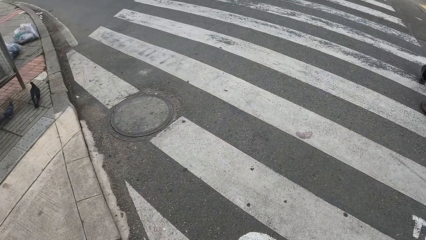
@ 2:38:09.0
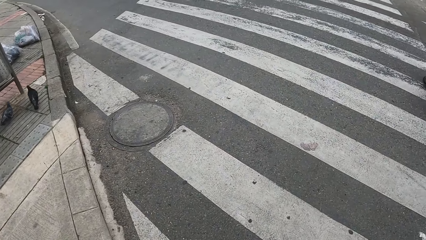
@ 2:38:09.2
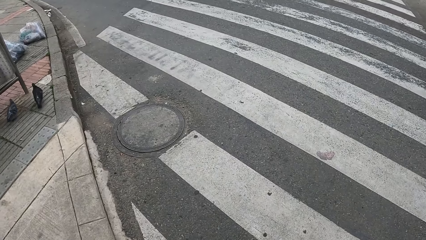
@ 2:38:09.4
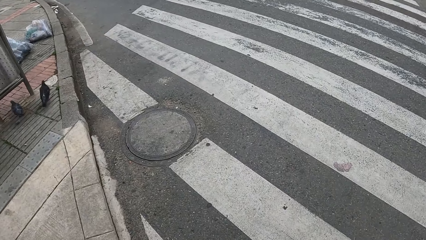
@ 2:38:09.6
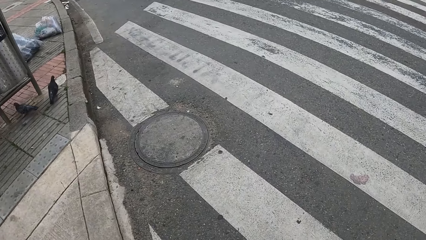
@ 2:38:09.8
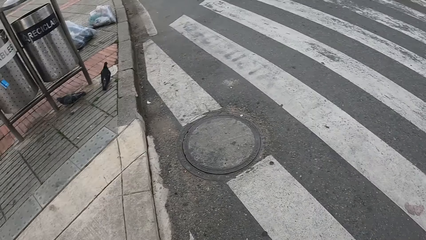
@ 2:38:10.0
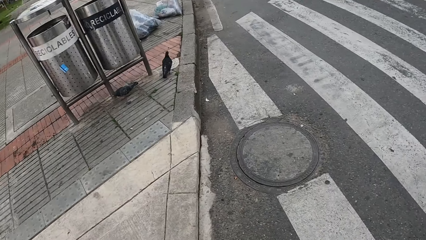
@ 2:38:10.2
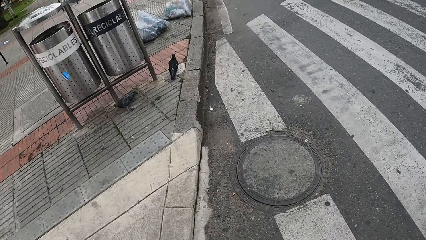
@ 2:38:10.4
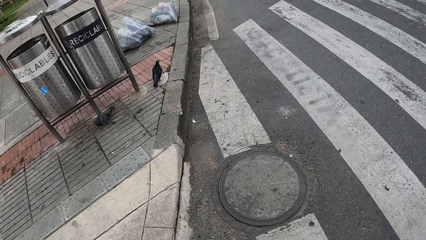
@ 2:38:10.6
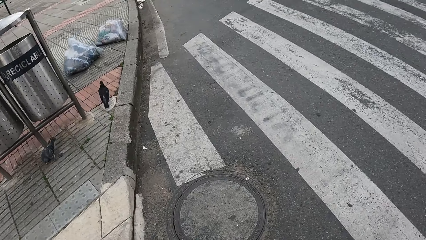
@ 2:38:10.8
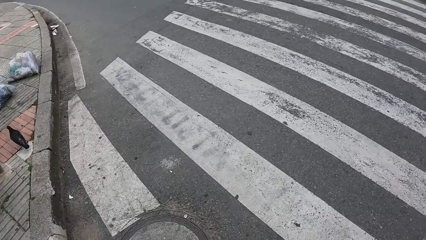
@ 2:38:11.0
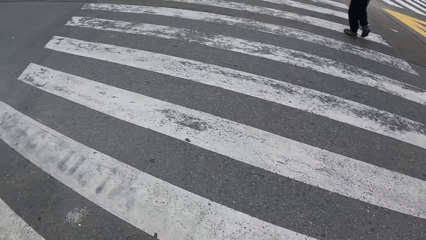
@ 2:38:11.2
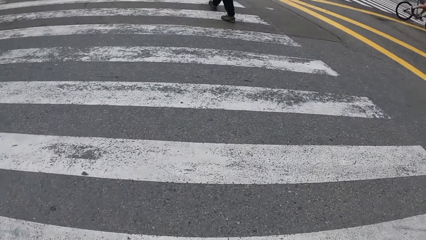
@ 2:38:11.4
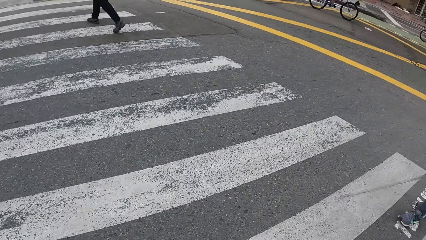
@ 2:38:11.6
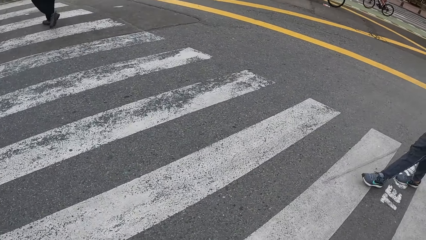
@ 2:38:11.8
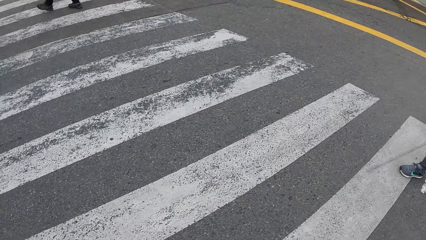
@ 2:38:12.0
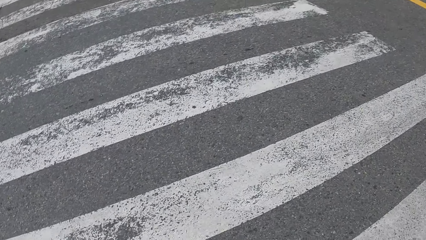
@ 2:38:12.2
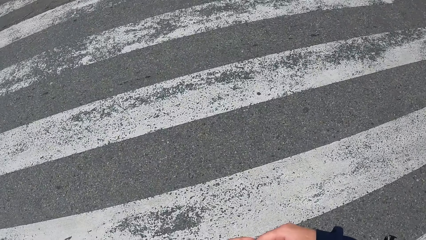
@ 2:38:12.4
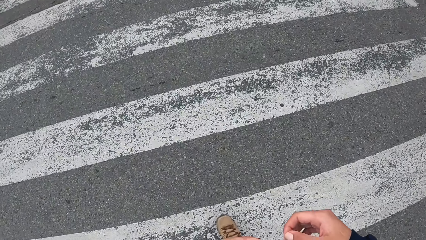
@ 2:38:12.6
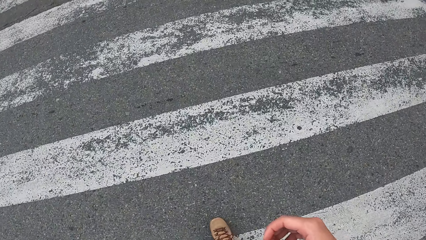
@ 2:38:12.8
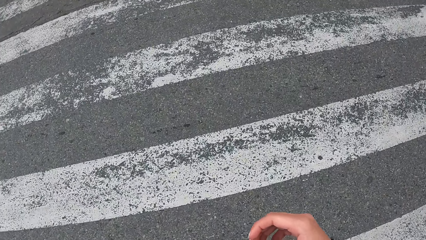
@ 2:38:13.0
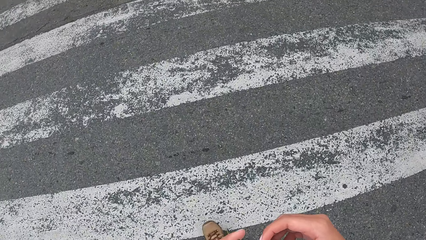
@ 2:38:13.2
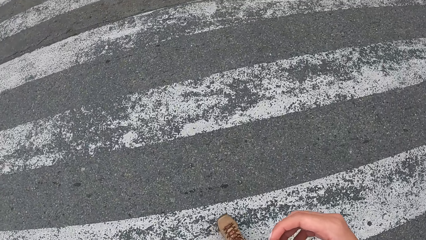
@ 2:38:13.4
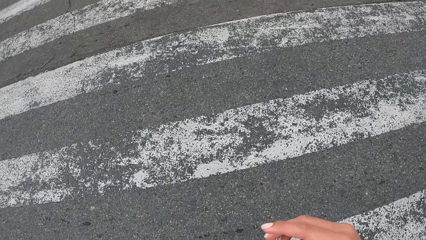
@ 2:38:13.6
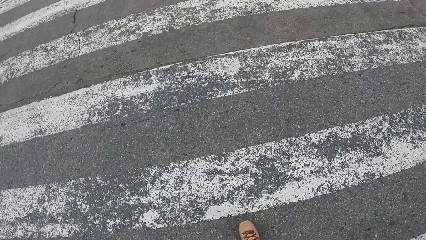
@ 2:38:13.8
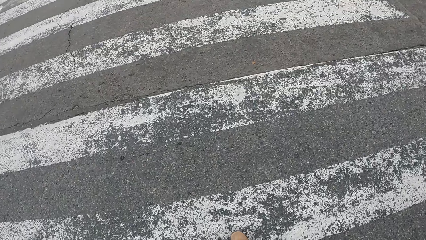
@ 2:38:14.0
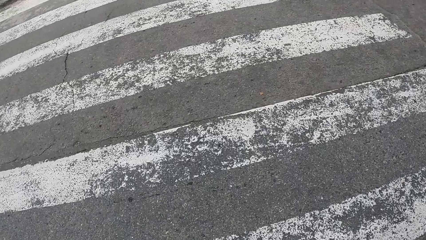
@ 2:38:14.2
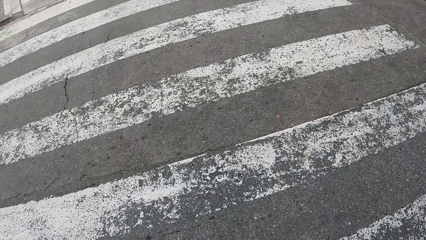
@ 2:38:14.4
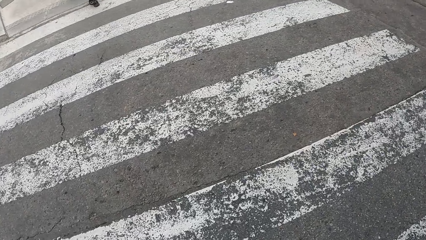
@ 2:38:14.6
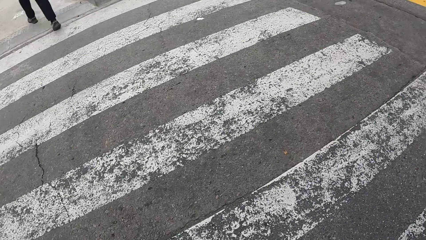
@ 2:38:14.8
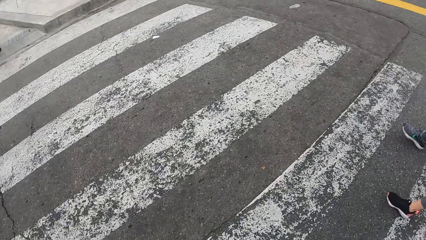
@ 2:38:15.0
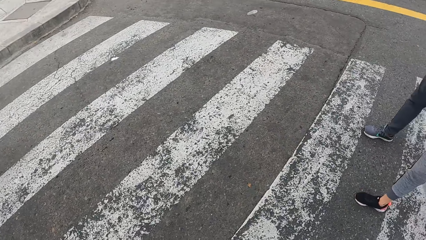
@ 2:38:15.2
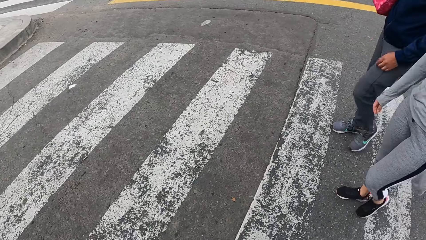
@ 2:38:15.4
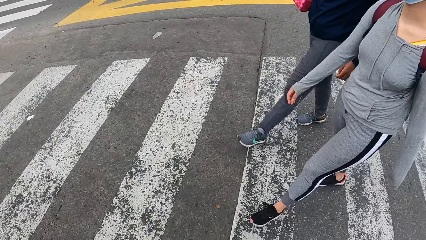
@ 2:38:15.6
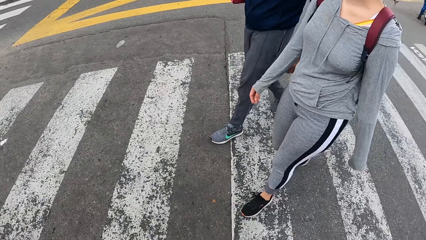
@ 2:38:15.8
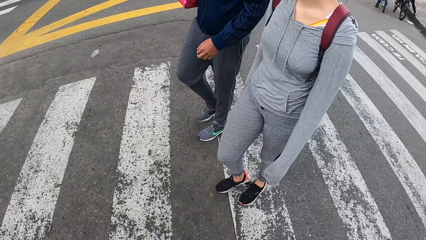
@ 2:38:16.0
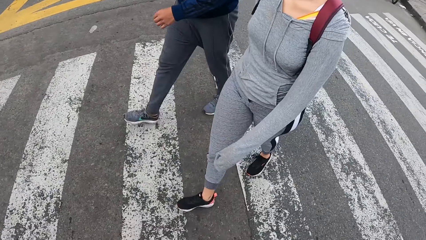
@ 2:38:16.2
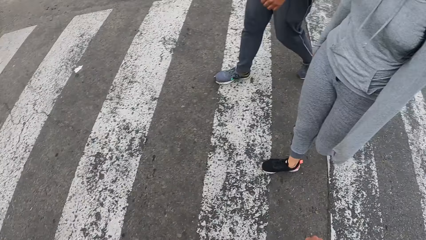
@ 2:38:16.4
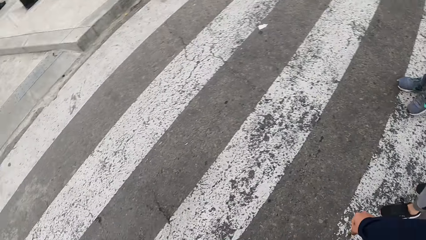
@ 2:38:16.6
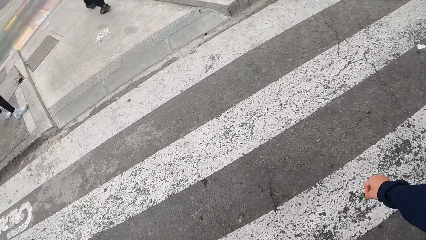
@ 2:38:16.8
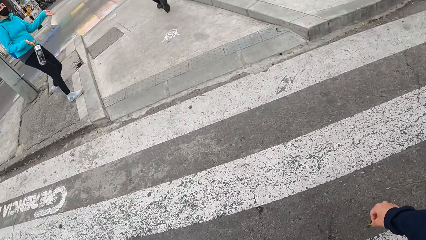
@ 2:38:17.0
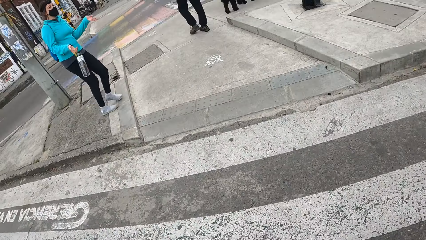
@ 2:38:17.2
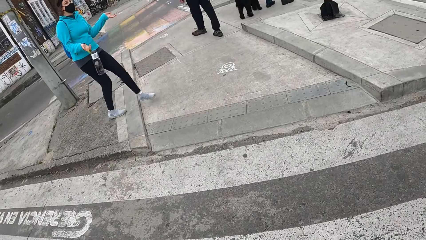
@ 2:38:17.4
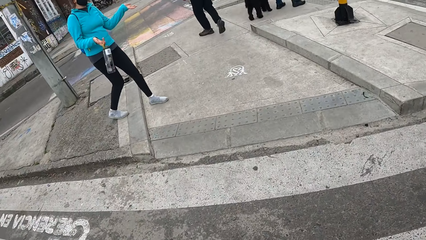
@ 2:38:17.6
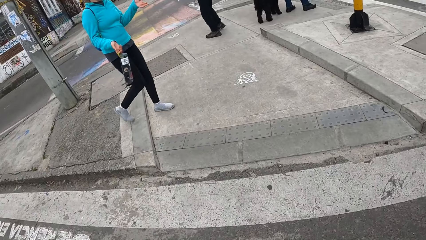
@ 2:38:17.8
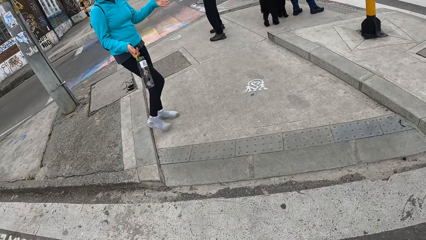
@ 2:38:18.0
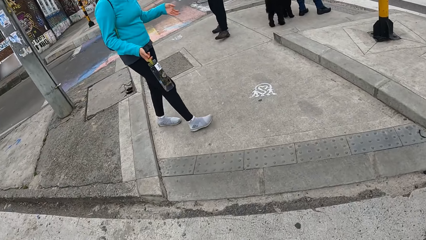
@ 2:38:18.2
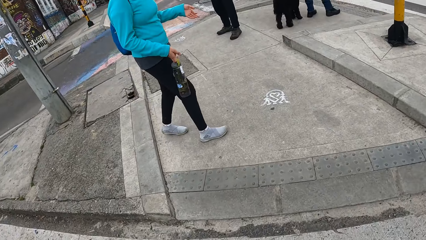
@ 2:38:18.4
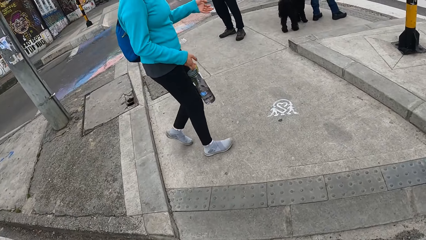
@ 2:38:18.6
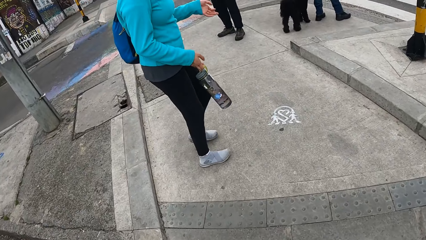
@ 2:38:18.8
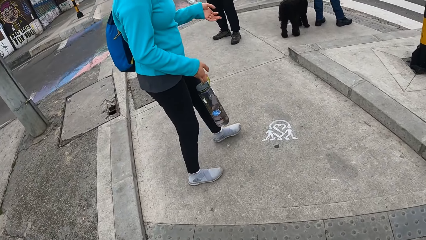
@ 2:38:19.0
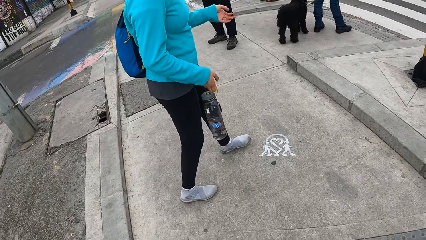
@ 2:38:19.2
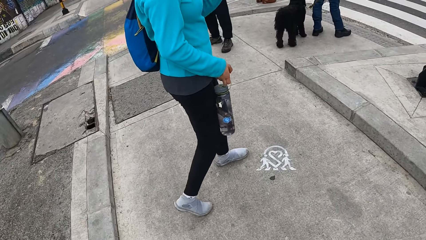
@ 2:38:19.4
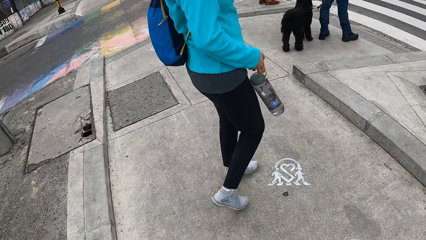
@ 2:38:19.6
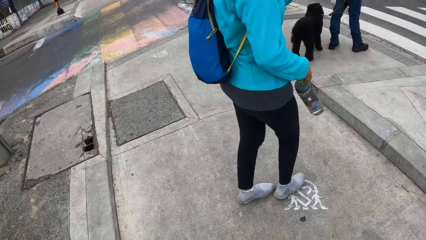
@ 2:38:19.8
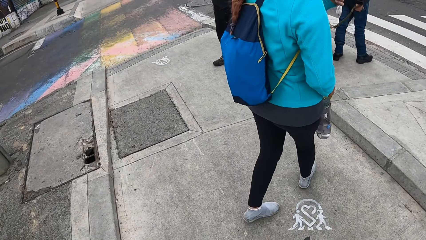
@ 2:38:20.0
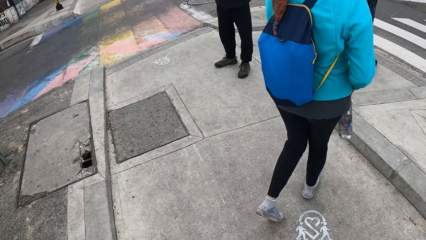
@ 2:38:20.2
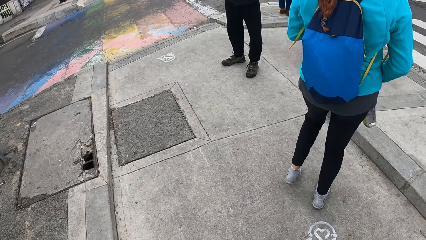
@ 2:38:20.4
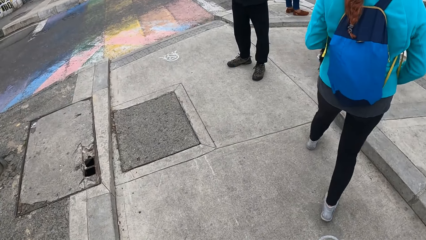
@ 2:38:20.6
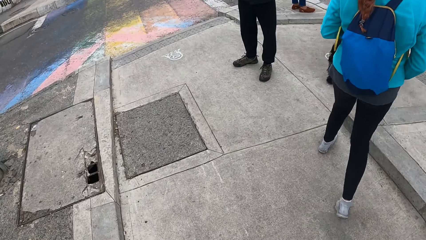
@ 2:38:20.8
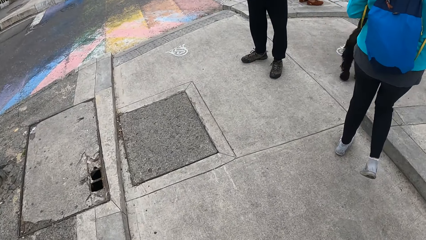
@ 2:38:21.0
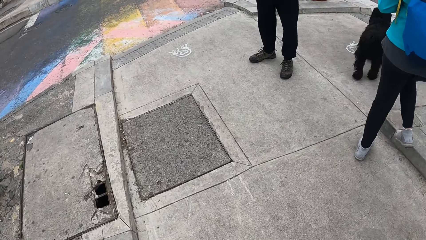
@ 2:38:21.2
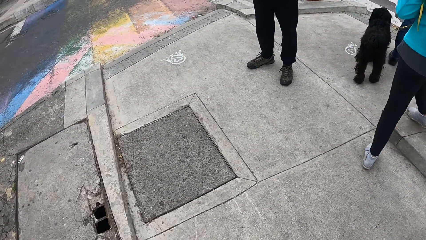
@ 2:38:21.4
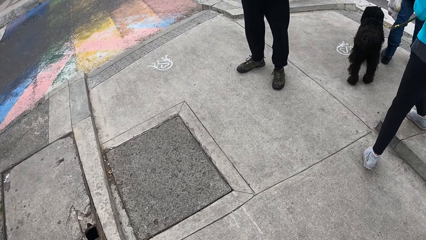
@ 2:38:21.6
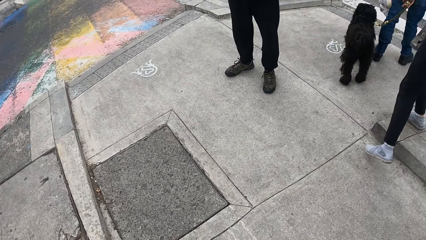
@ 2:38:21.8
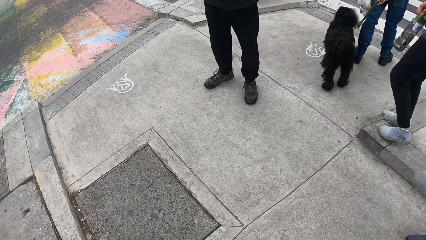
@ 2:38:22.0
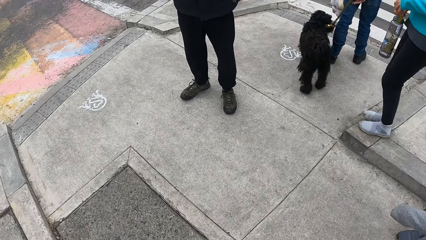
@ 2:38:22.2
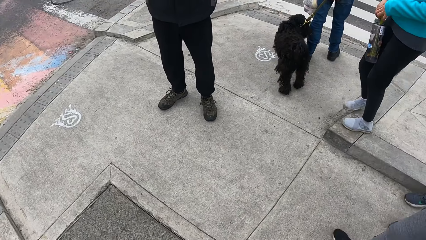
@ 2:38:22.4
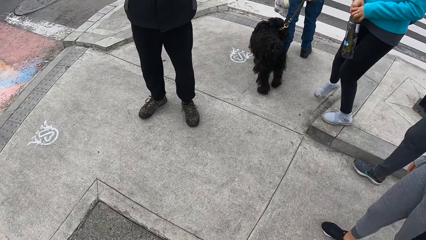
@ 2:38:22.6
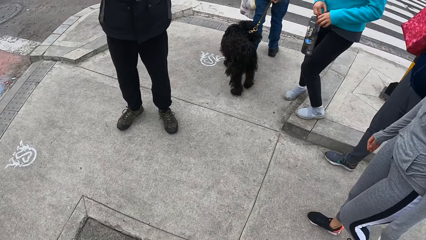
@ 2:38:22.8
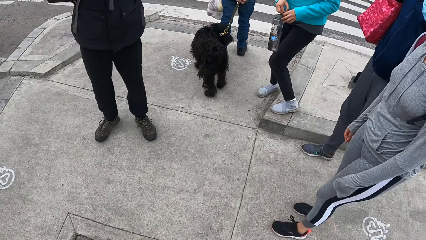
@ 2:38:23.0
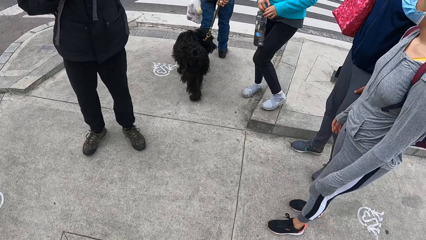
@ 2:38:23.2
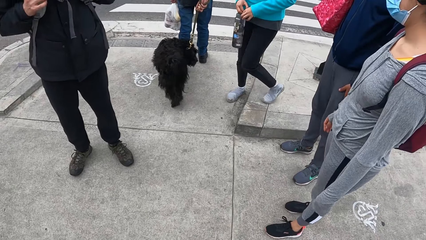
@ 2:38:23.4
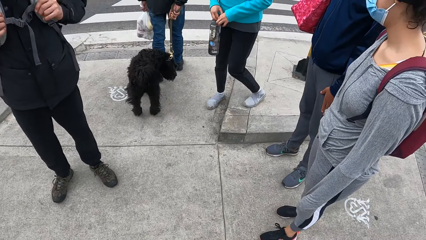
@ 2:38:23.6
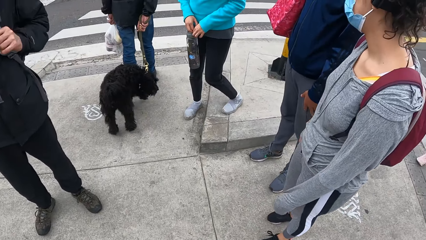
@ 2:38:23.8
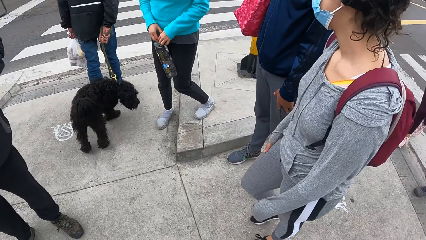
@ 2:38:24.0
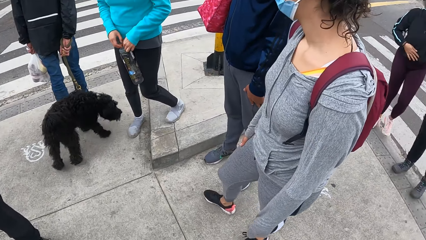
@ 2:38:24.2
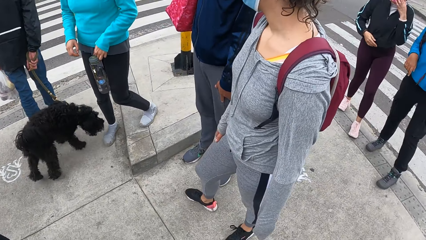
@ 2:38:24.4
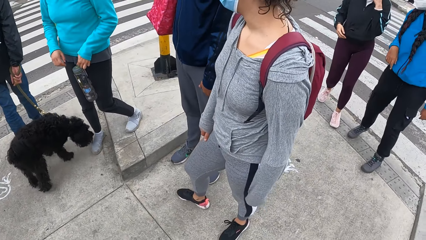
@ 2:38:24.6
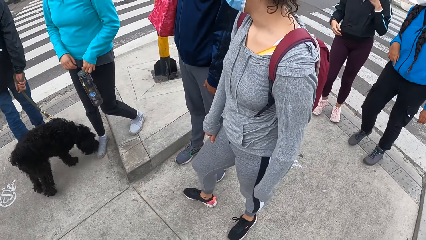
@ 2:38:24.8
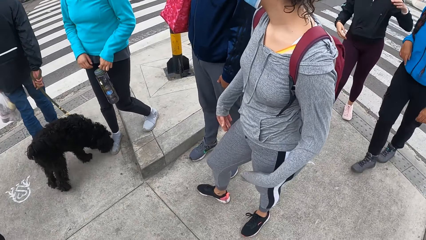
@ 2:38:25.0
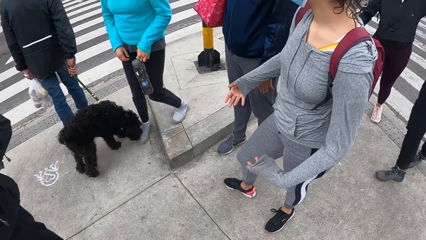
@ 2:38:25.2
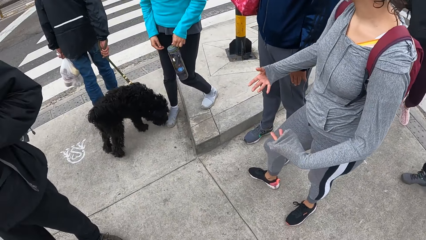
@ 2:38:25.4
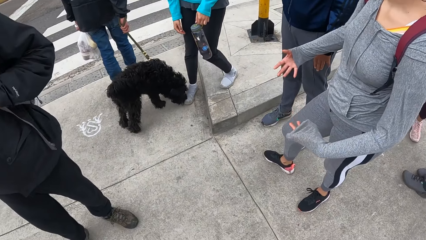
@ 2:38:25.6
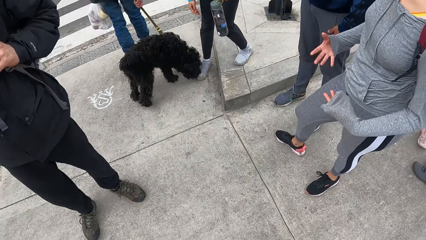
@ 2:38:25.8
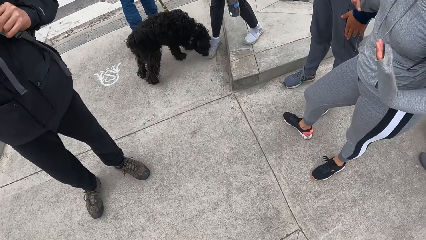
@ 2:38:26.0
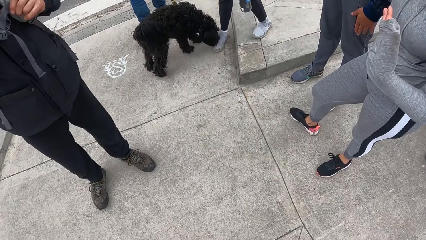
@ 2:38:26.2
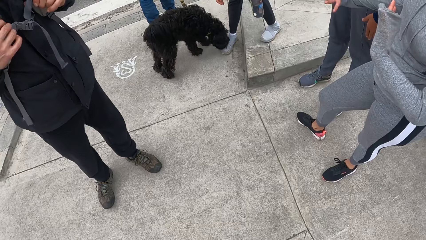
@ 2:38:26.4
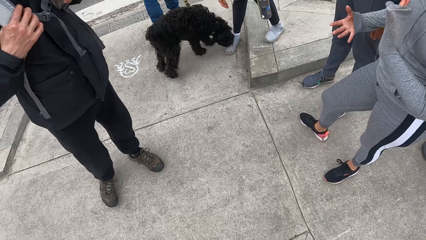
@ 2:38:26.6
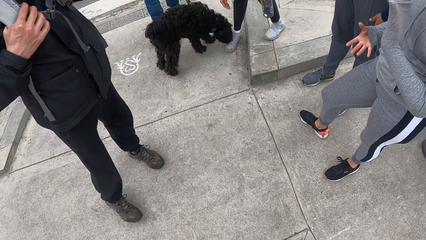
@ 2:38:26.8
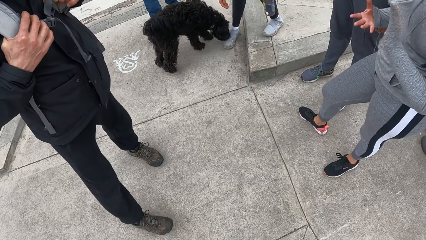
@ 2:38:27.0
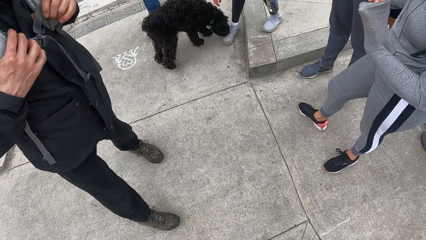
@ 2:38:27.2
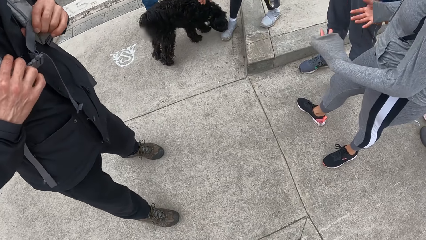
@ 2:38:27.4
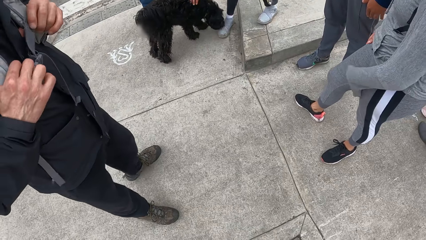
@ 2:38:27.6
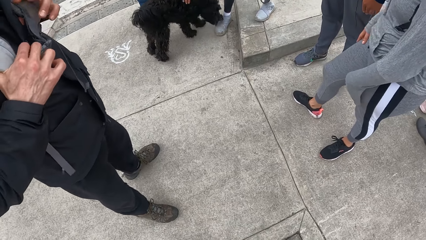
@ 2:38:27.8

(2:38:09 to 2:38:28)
The camera wearer looks around, walks around and crosses the road. They walk around and look around.
